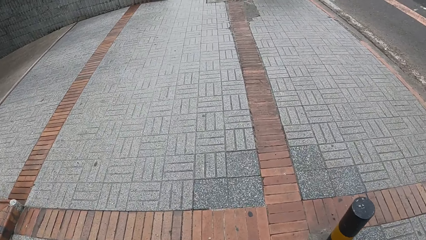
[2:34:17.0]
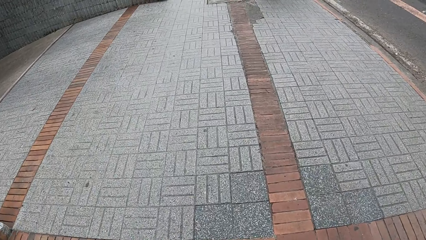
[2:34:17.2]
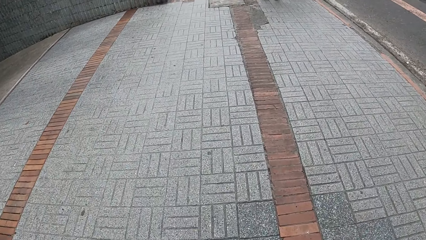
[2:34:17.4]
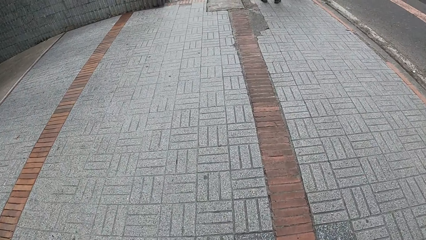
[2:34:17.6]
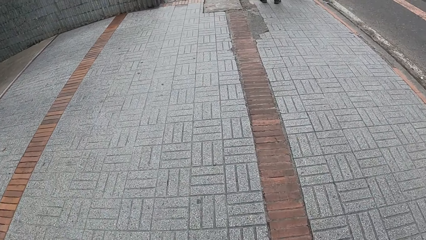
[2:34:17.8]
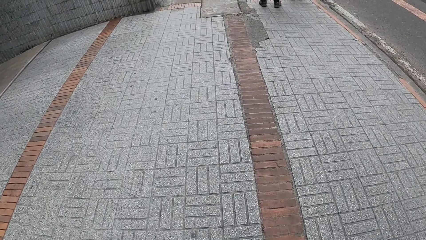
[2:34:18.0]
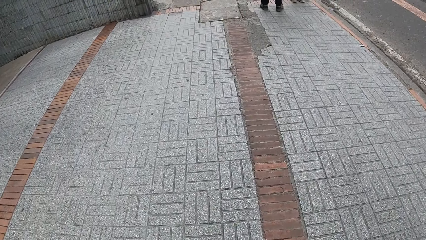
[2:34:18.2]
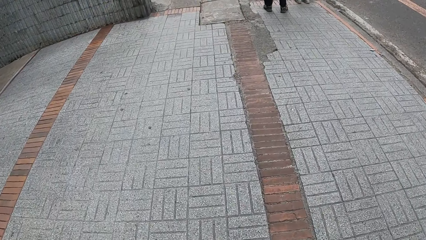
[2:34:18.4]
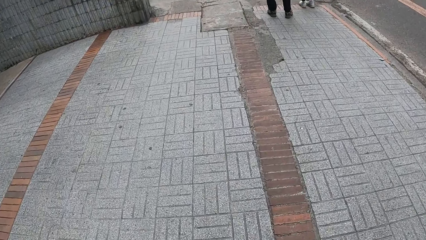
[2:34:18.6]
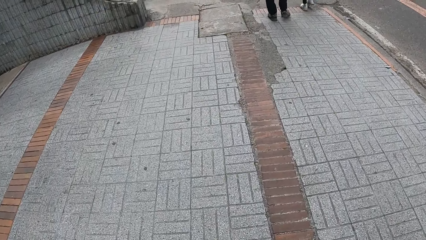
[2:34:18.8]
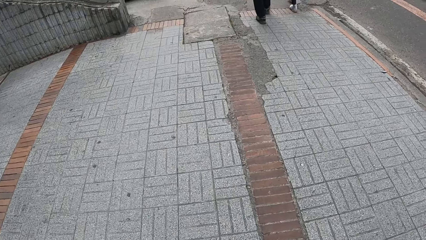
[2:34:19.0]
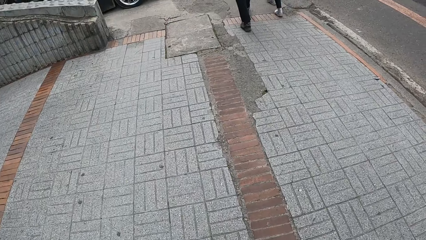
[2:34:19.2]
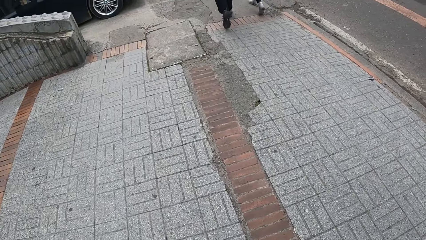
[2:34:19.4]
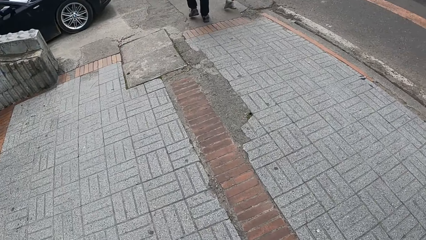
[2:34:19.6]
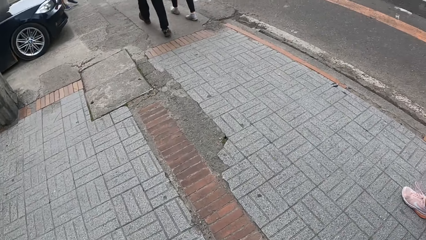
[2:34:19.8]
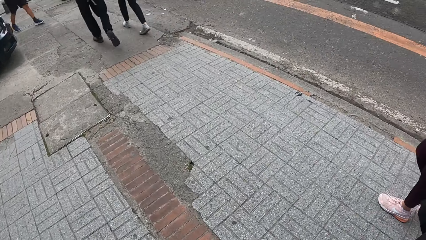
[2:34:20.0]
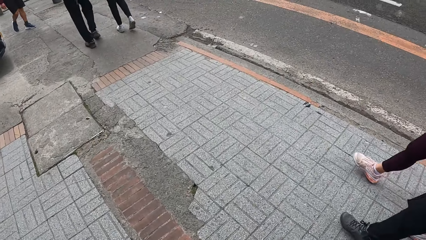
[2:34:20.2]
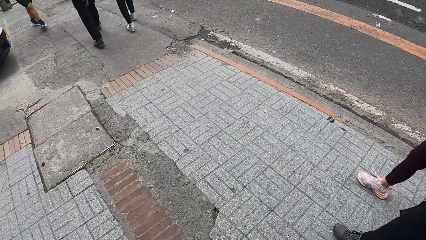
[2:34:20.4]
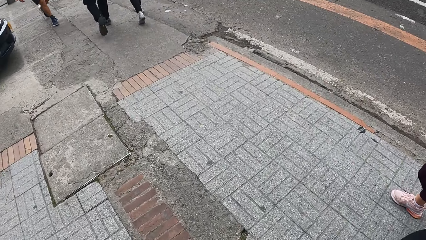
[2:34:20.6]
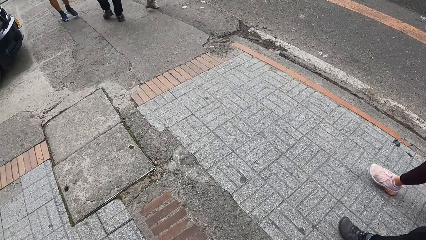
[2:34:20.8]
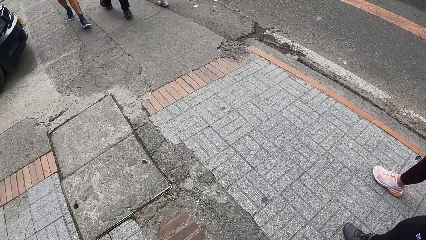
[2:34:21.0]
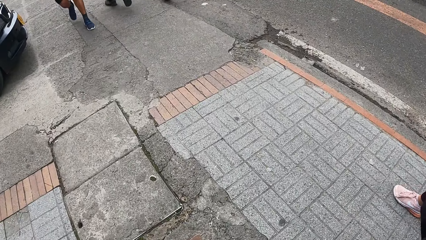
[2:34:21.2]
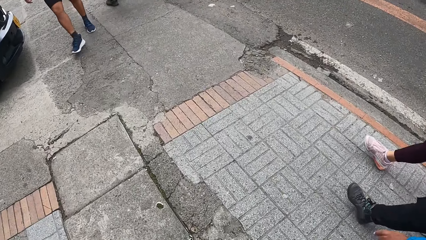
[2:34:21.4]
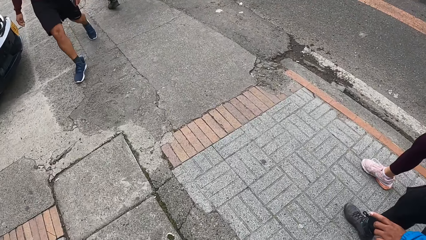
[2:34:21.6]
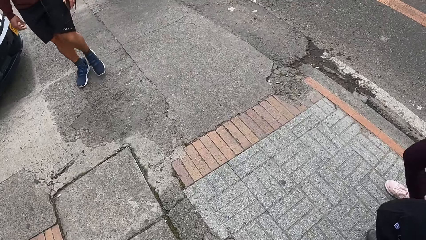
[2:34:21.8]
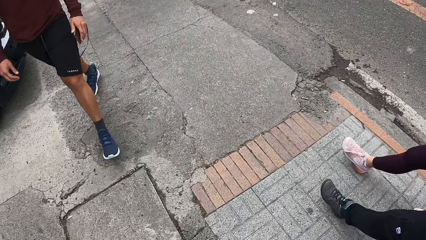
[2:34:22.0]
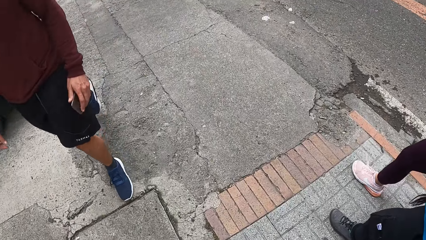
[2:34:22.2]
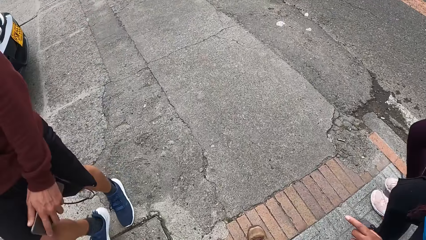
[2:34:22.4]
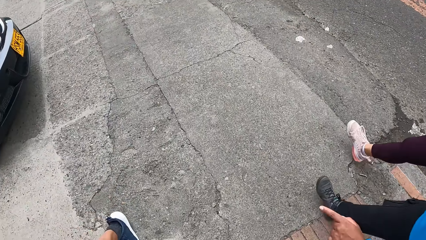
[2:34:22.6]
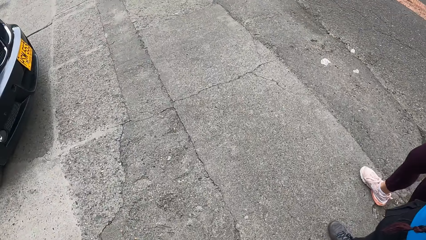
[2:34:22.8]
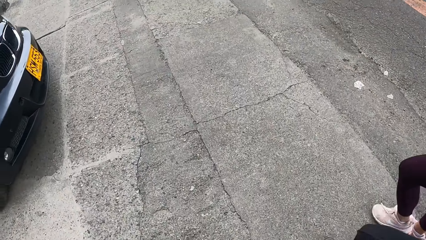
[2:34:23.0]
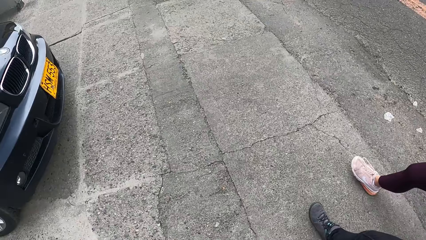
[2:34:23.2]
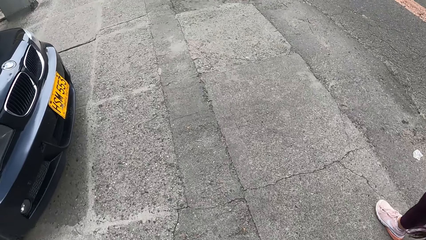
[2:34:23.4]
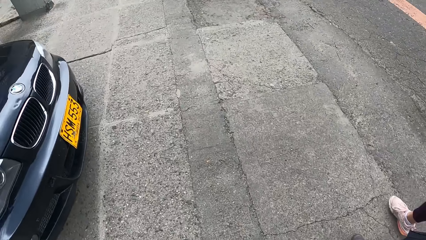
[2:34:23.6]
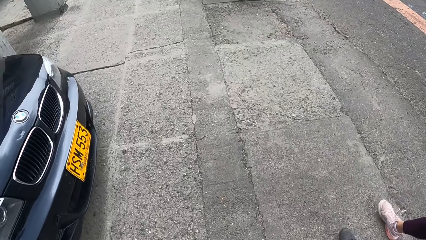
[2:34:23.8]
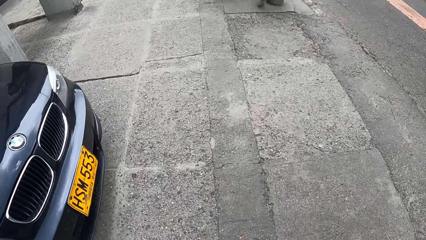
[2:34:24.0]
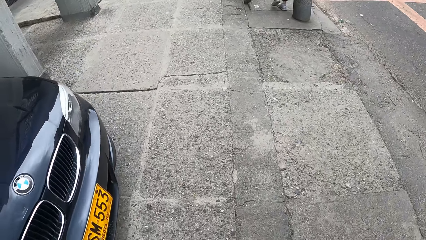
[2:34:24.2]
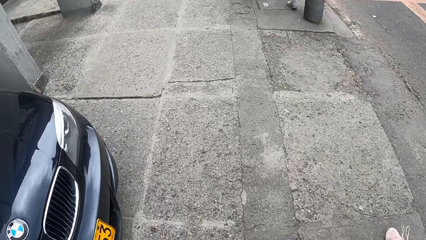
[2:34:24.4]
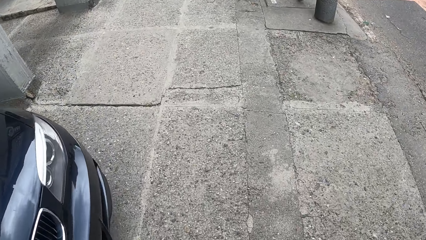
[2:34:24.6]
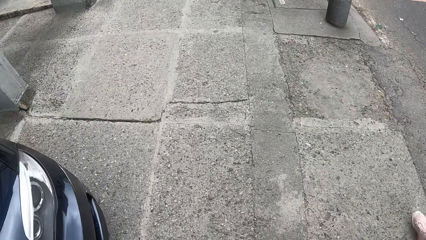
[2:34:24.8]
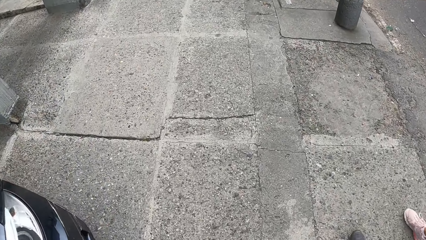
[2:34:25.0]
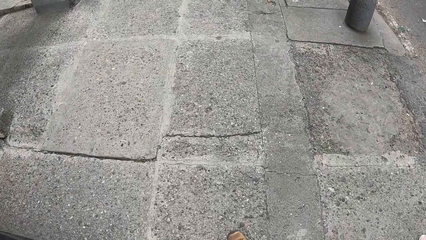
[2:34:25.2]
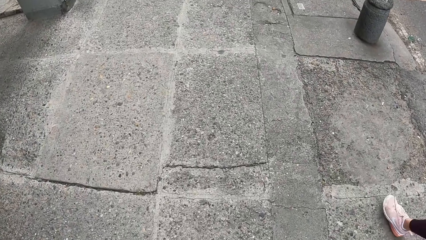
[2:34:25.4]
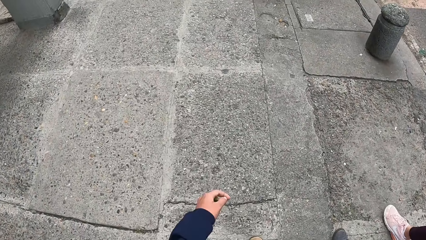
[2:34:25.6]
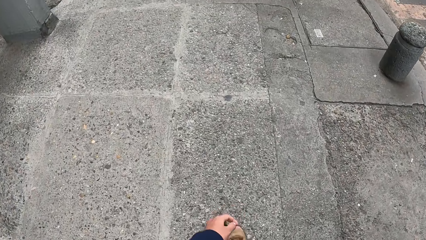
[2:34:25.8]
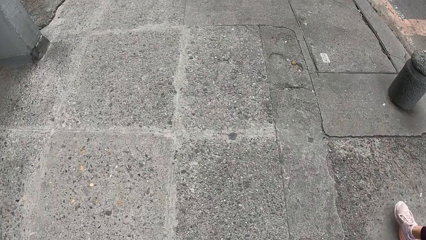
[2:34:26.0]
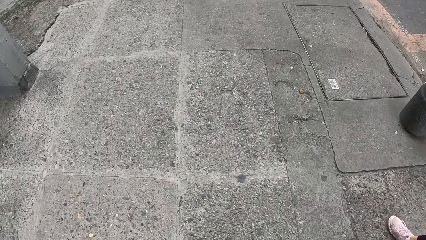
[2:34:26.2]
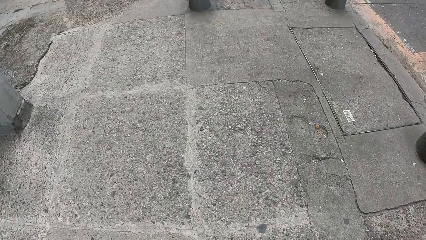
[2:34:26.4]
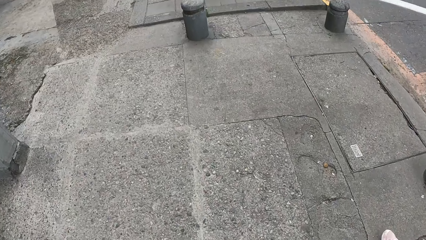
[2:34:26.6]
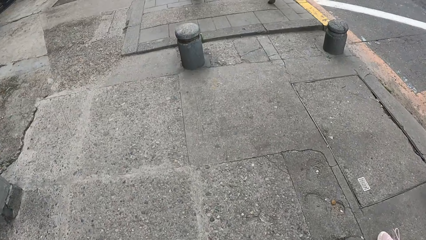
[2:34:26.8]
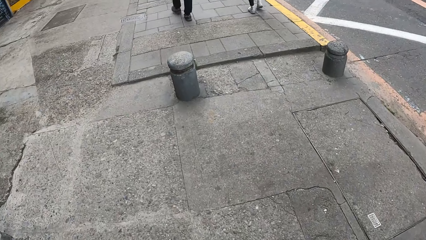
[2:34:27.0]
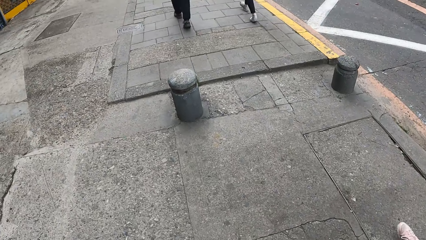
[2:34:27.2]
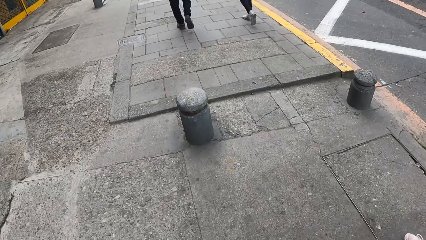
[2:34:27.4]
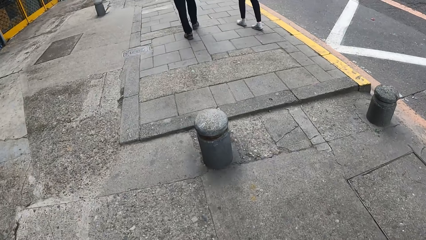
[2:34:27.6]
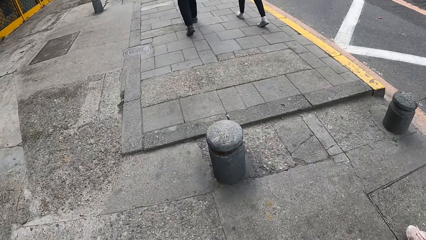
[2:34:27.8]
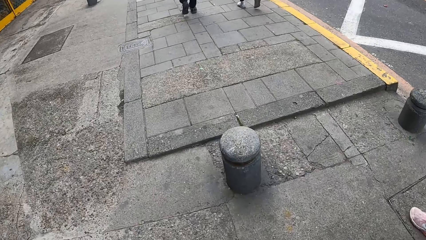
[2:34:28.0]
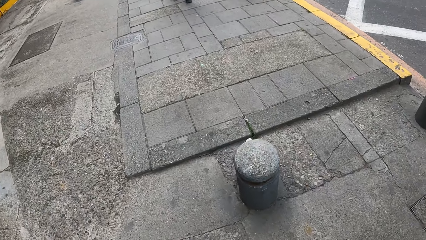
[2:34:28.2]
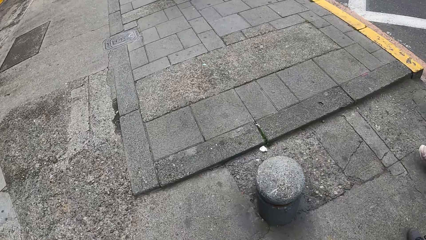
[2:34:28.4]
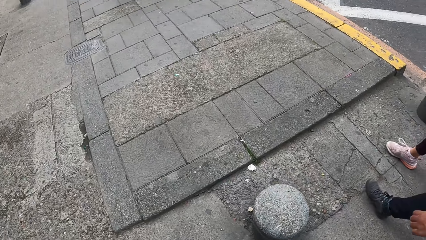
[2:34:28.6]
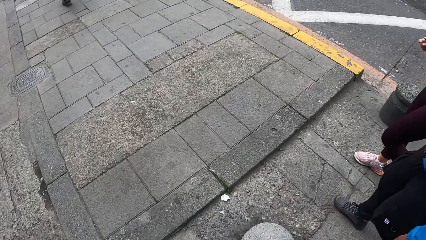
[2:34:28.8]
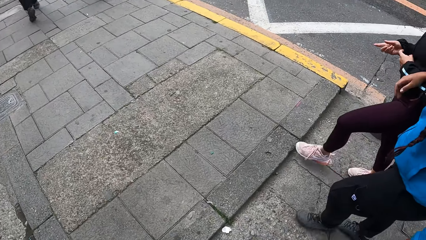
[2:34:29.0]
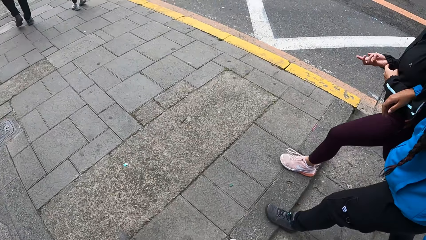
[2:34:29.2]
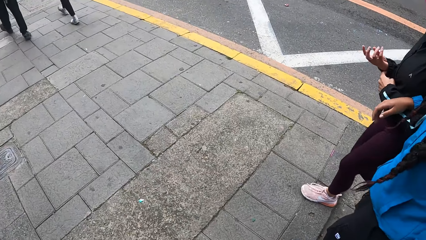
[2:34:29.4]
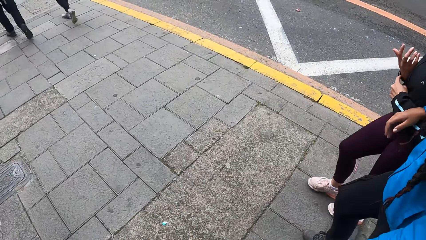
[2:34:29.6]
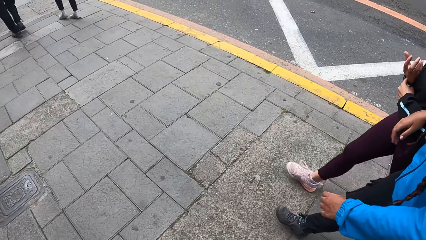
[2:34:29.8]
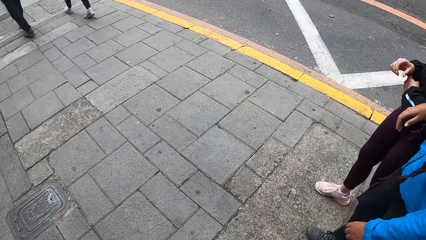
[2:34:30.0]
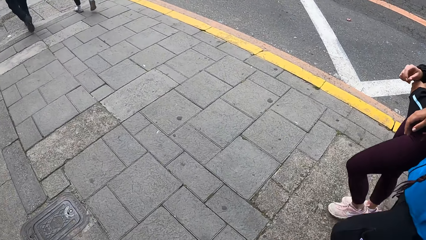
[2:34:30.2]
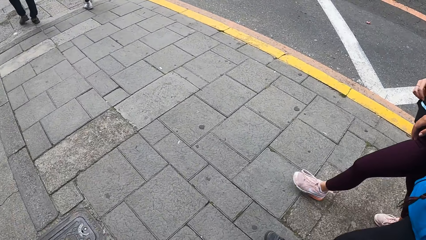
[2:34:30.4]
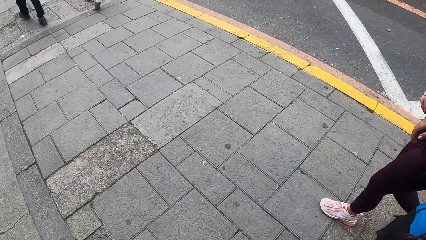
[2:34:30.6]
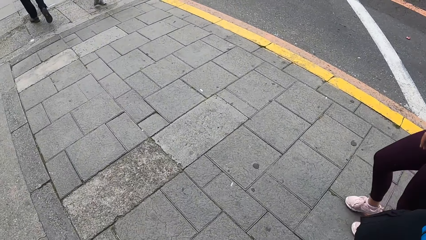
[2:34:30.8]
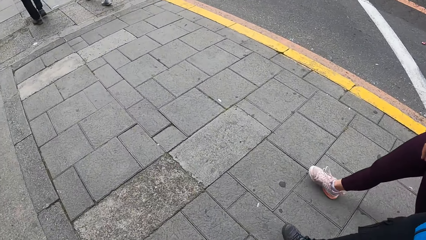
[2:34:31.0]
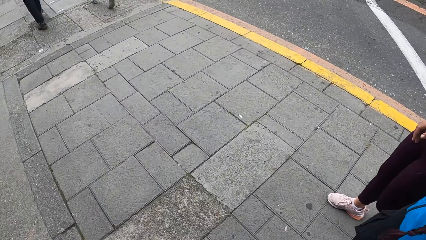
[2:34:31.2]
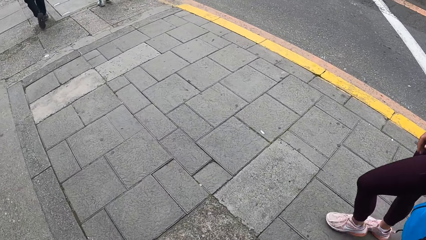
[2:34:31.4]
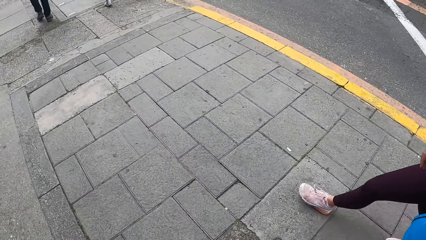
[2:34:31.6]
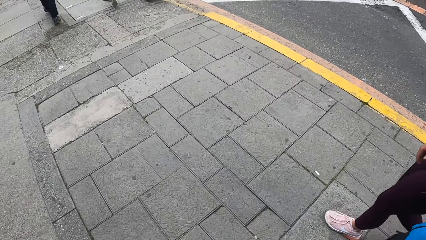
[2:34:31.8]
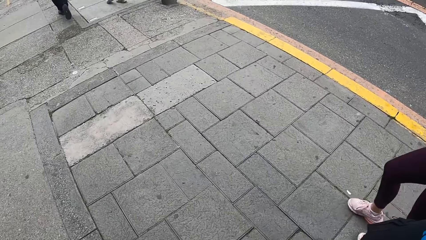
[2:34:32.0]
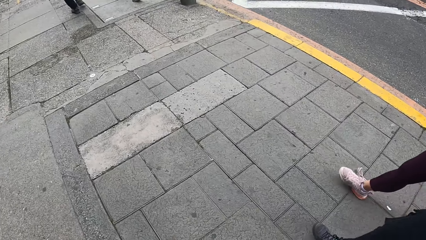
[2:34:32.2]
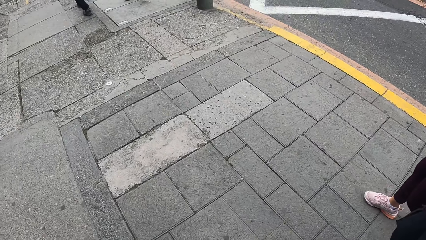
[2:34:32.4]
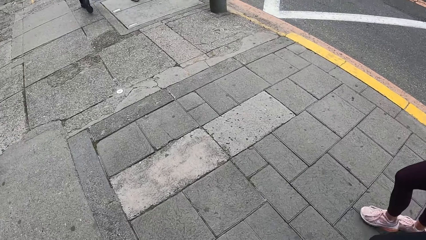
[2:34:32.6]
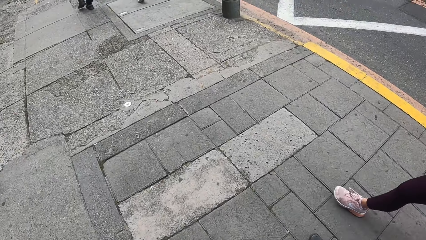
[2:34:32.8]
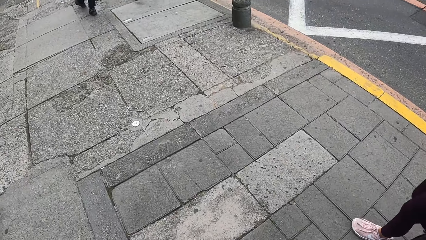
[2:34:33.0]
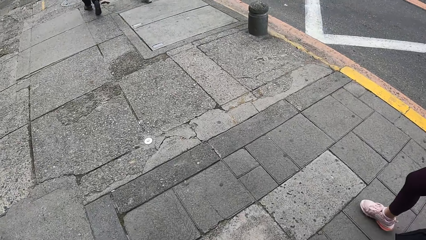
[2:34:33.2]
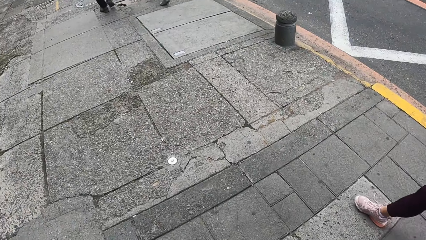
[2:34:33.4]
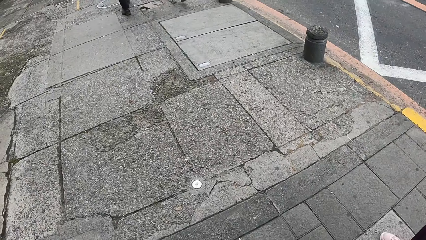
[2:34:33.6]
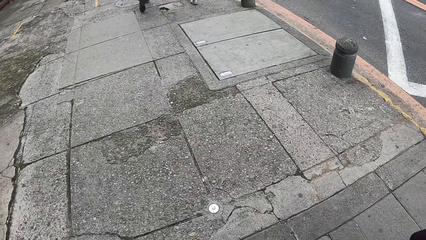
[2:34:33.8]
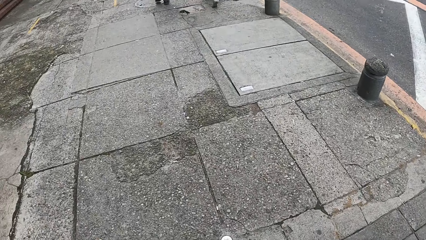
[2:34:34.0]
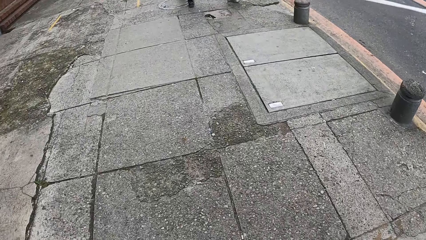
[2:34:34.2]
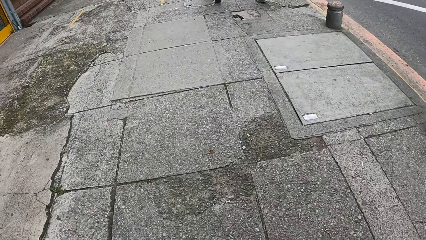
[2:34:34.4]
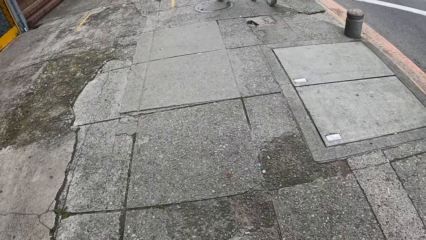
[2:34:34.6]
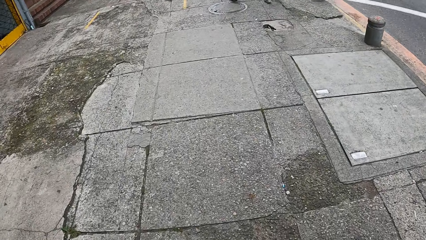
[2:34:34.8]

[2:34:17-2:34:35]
A person gestures. The camera wearer walks on the sidewalk with the person and another person.
